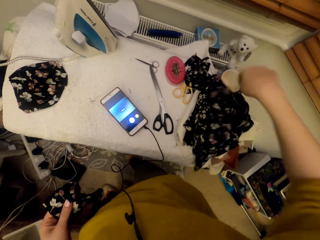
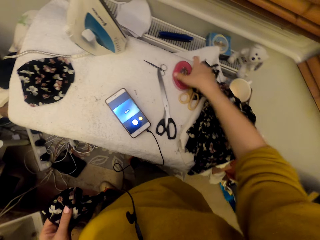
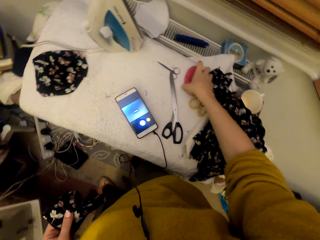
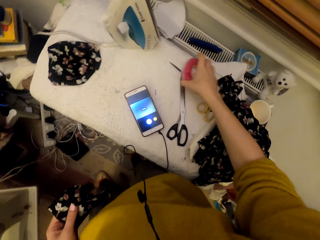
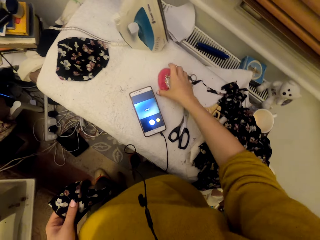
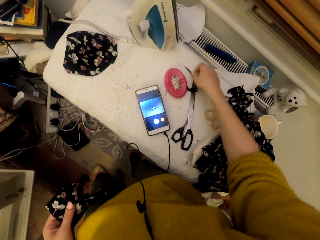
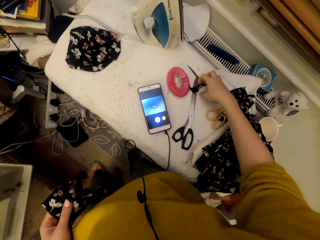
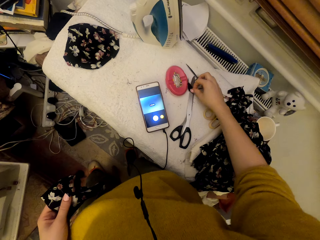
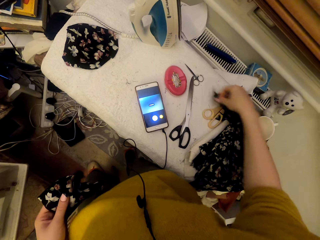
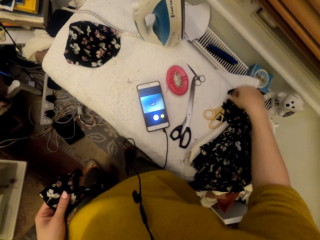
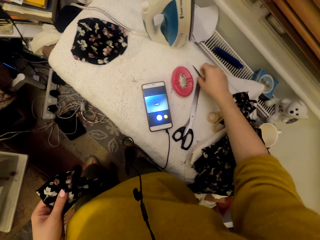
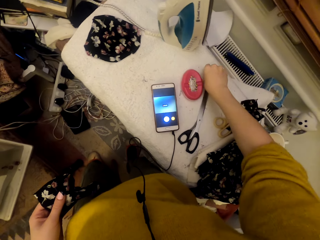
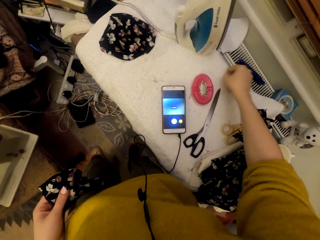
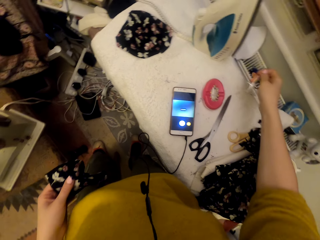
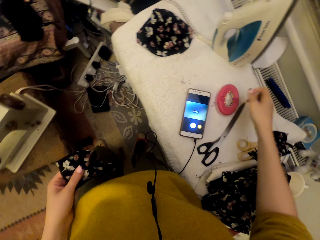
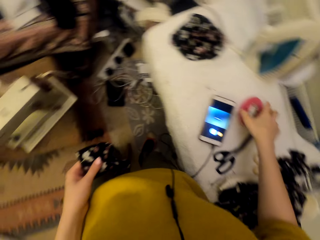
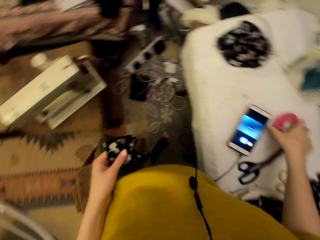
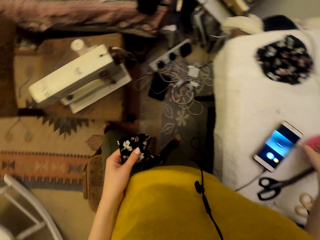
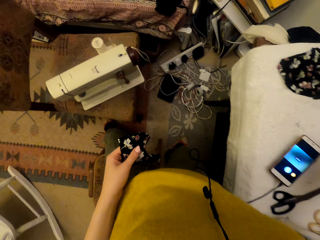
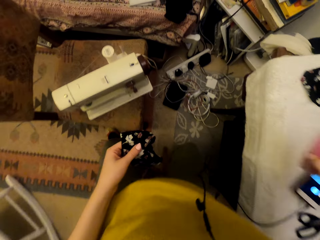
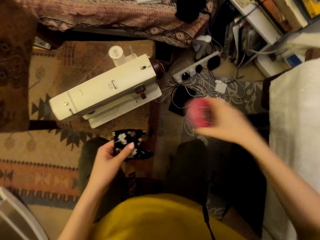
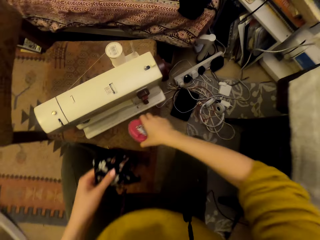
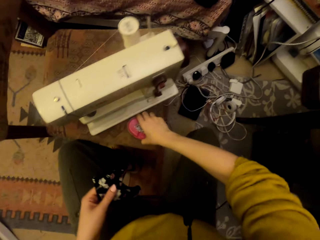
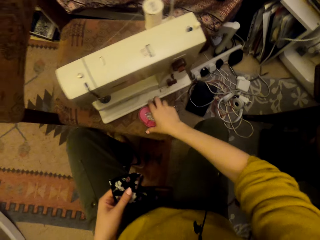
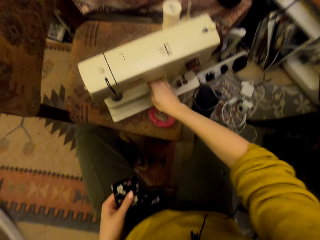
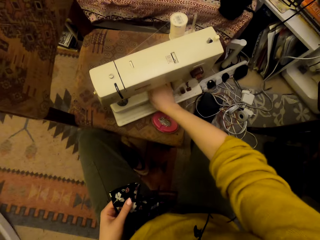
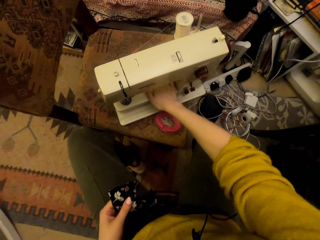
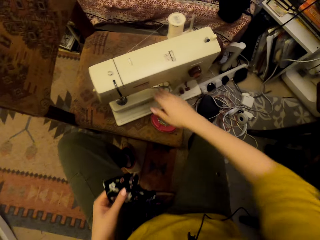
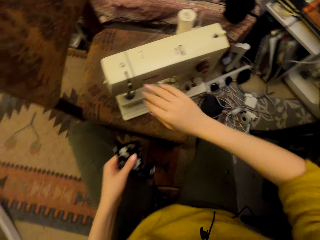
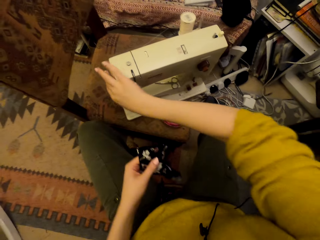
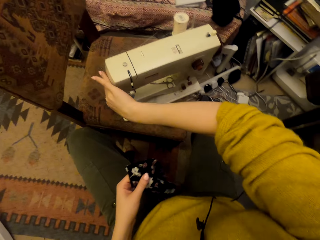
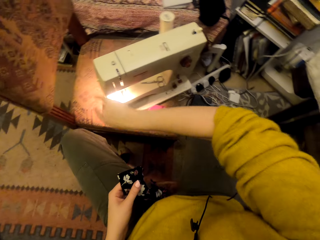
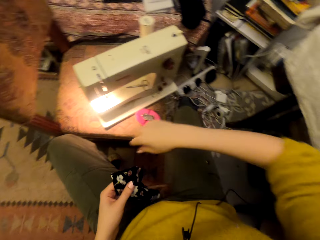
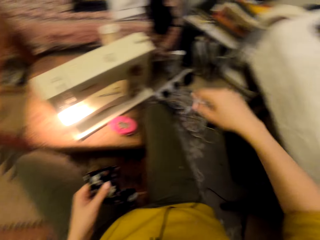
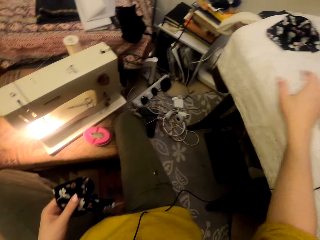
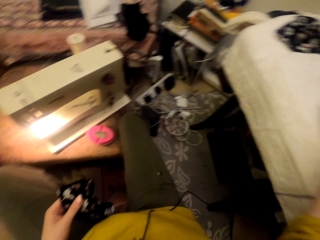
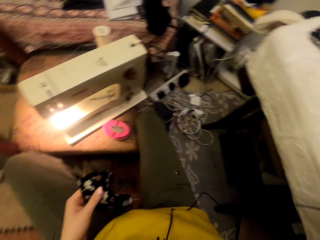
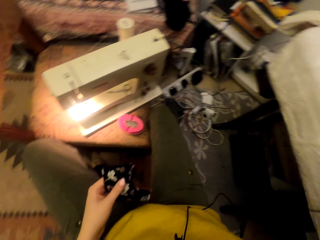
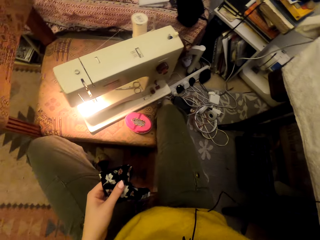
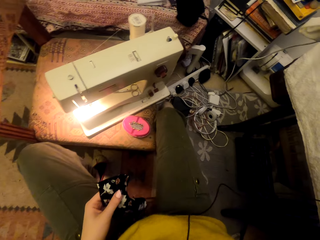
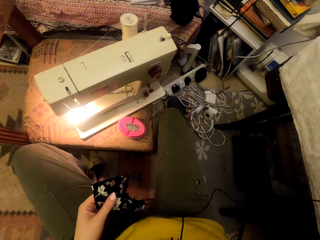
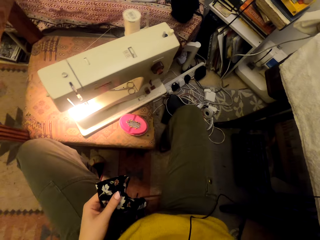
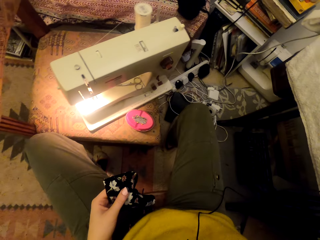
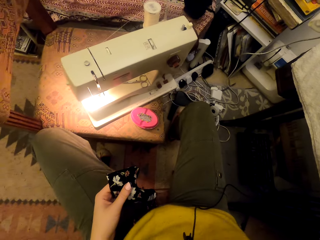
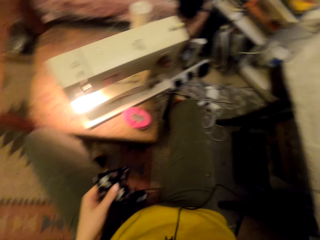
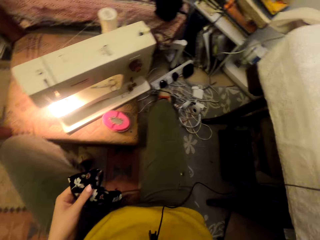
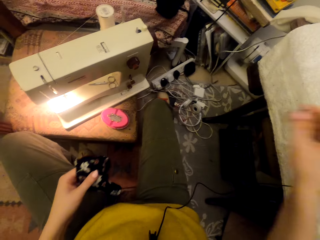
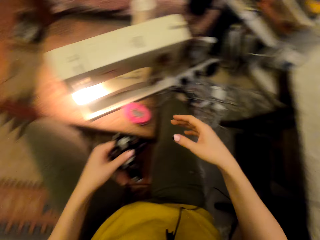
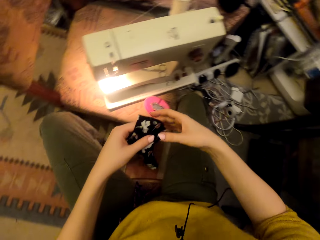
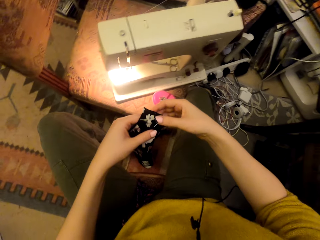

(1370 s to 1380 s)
The camera wearer puts down a material. They adjust the magnetic pin holder on the worktable. They adjust a cloth cut piece on the worktable. They pick scissors. They pick the magnetic pin holder. They sit on a chair. They put the magnetic pin holder on the chair. They put the scissors on a sewing machine. They turn on the sewing machine light. They lift a hand towards the worktable.

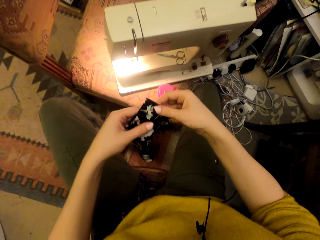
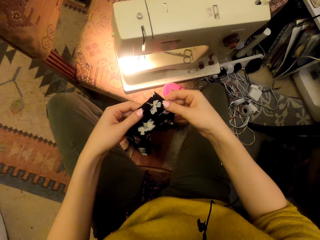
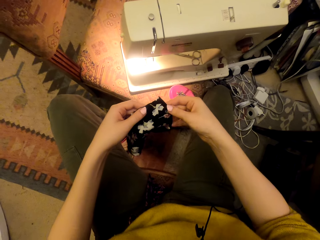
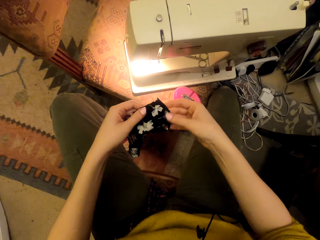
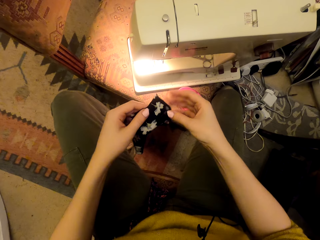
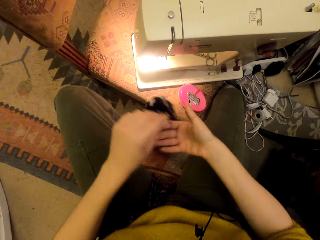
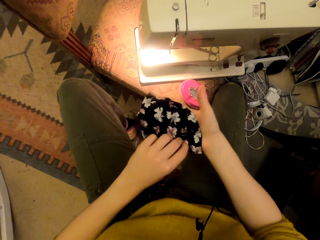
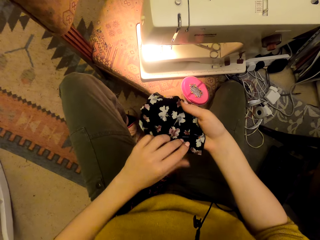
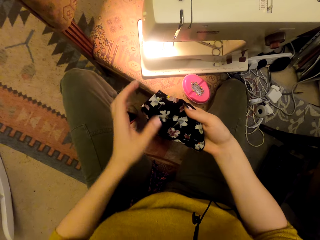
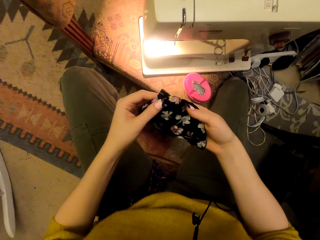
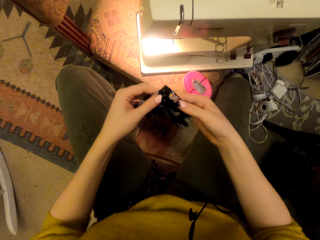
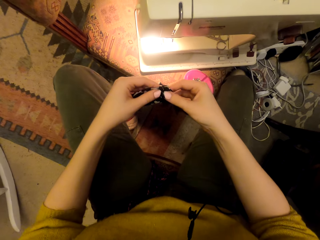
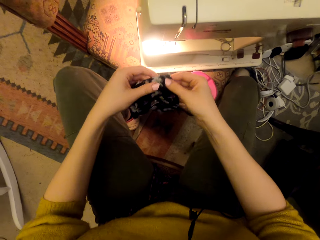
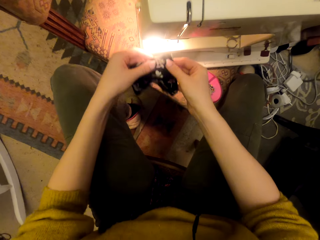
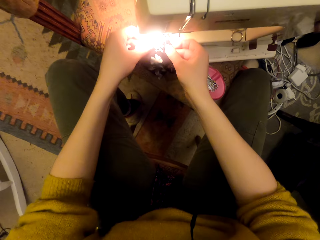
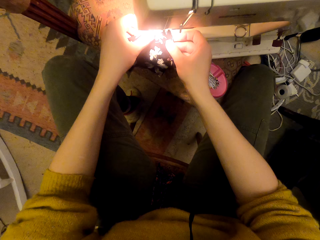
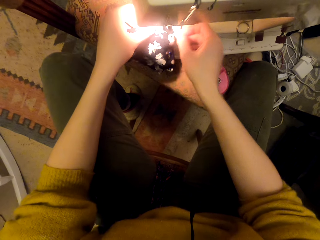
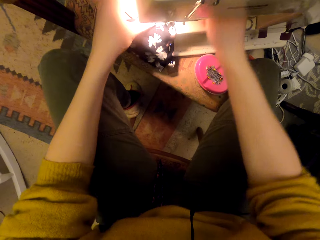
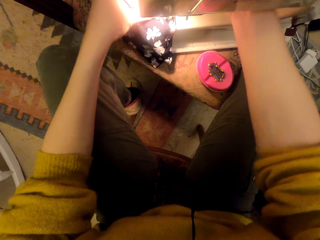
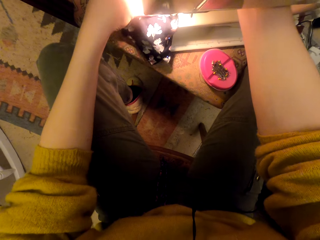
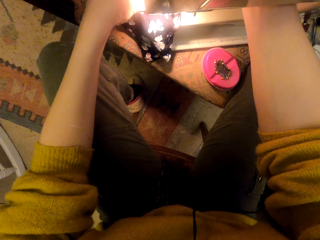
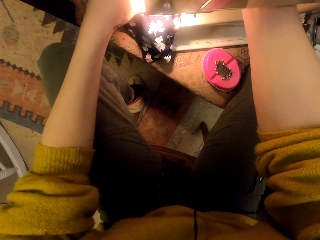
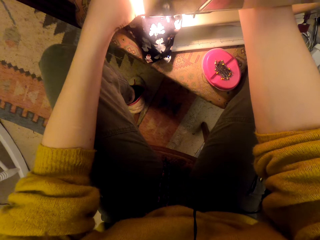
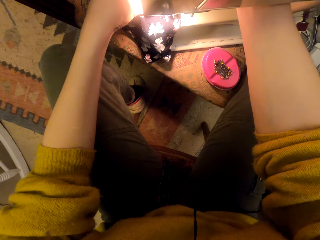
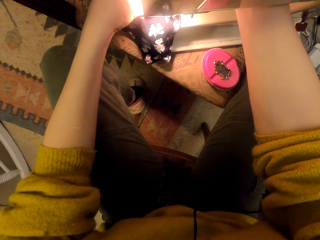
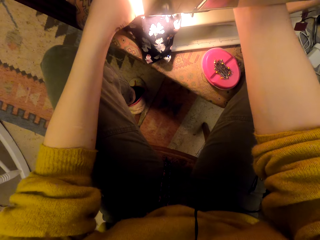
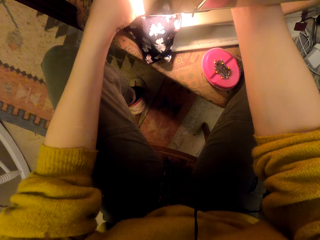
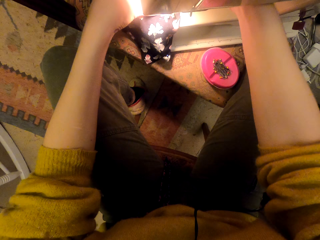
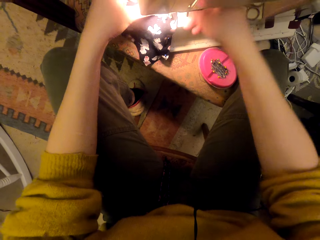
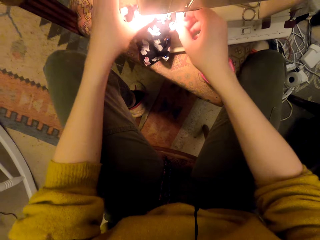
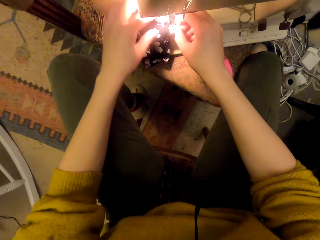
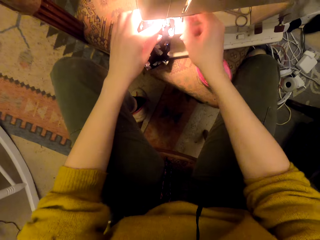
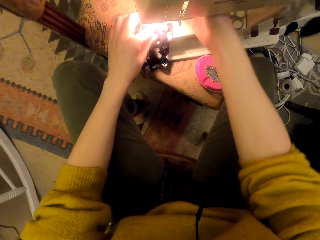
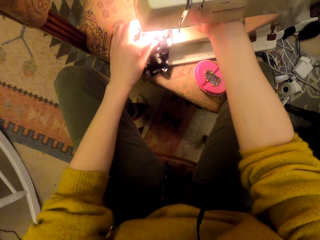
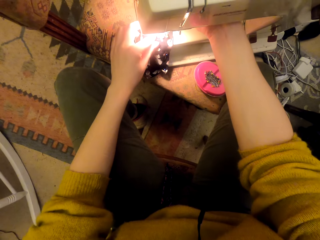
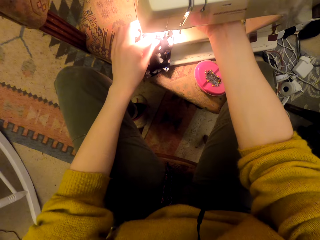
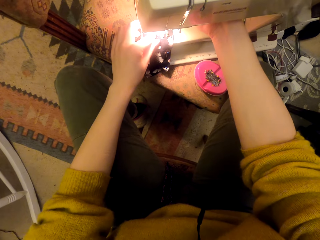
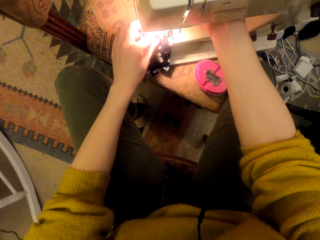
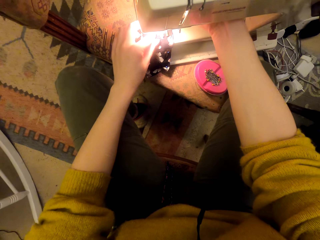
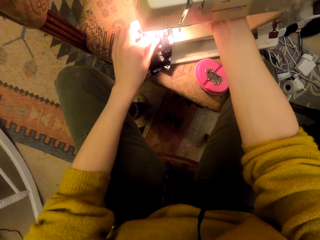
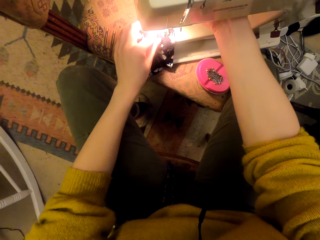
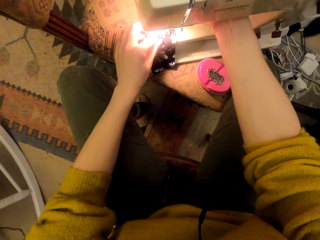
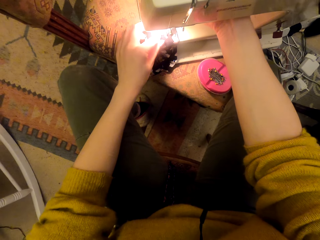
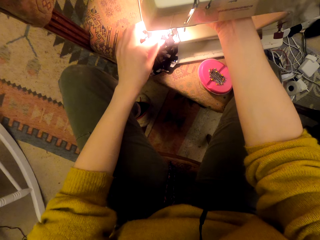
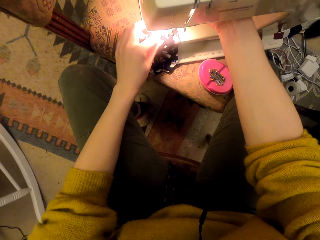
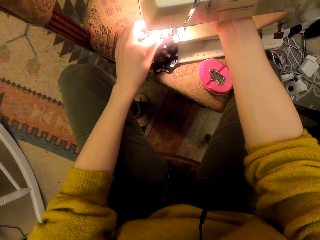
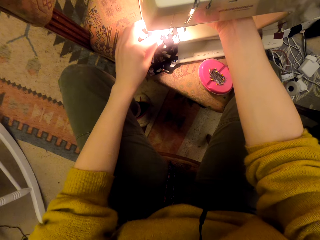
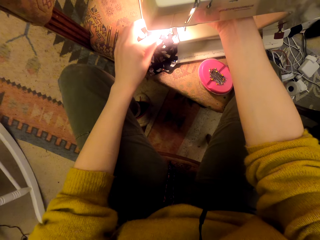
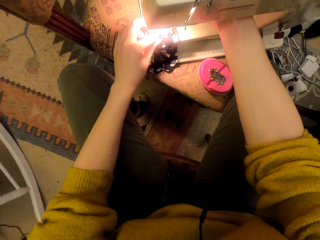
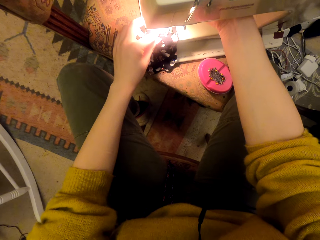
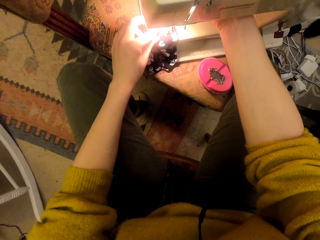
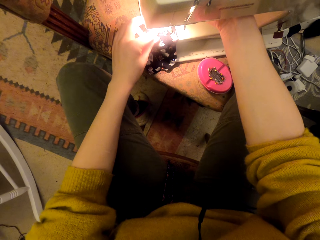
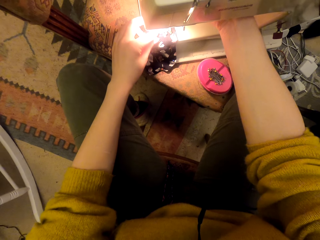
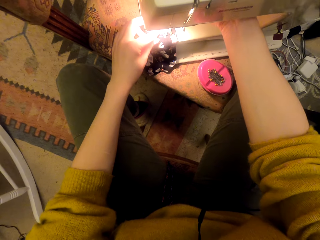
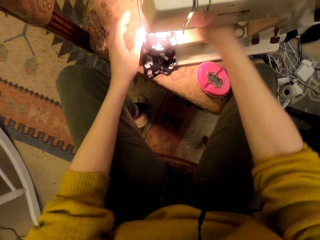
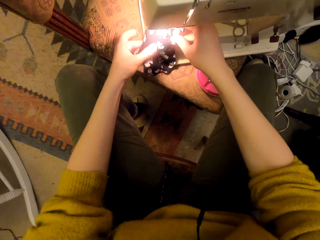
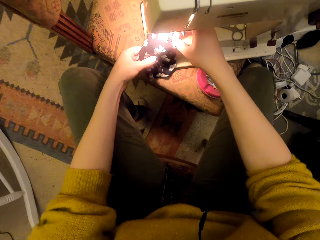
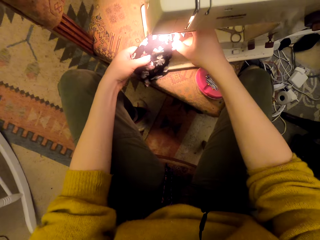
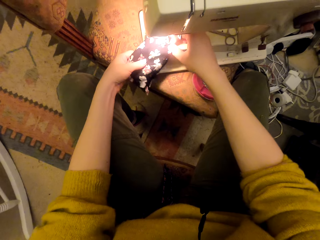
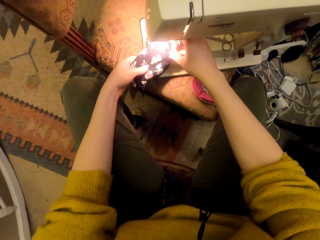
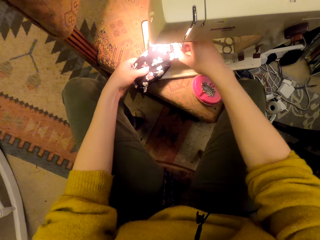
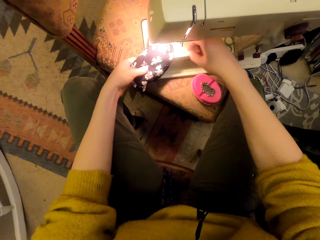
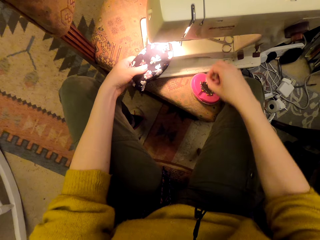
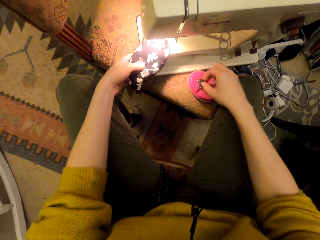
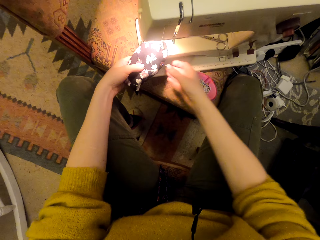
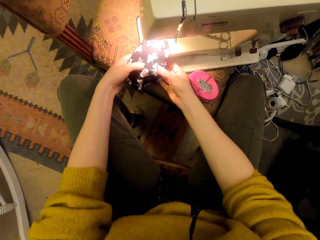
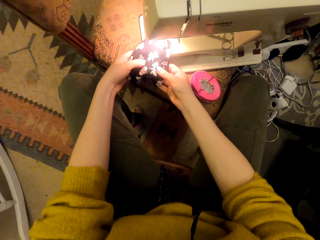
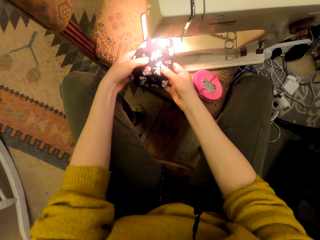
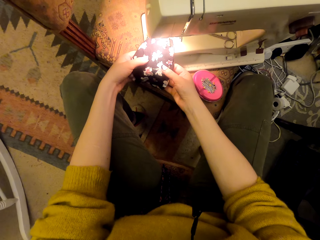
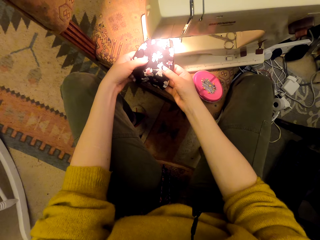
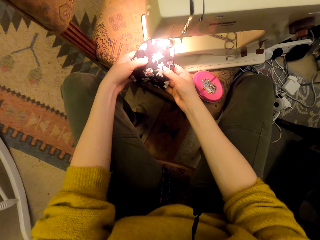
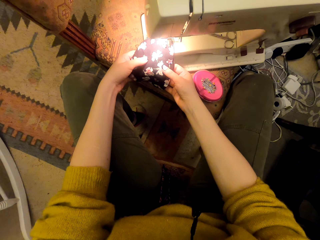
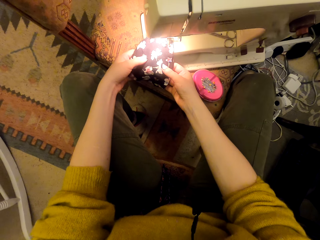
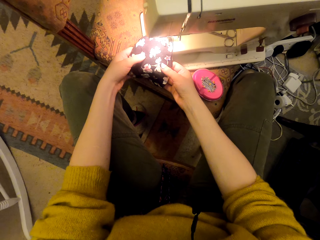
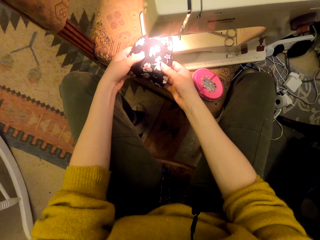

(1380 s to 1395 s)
The camera wearer adjusts the pinned cloth pieces. They turn a material. They set the pinned cloth pieces on the sewing machine. They adjust the sewing machine. They move a presser bar lifter. They unpin the cloth pieces. They put a pin in the magnetic pin holder. They sew the cloth pieces using the sewing machine.
